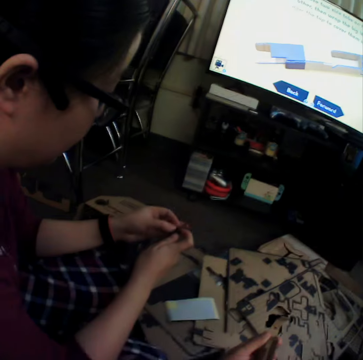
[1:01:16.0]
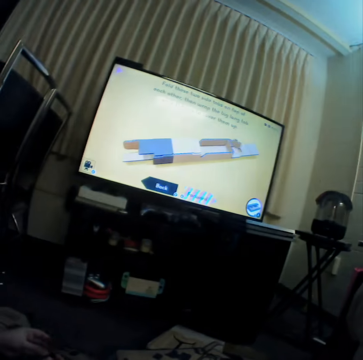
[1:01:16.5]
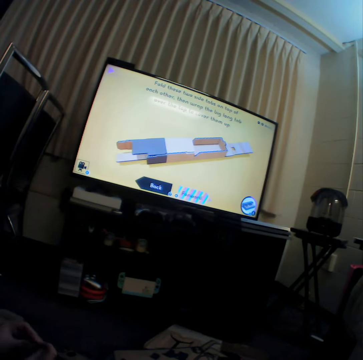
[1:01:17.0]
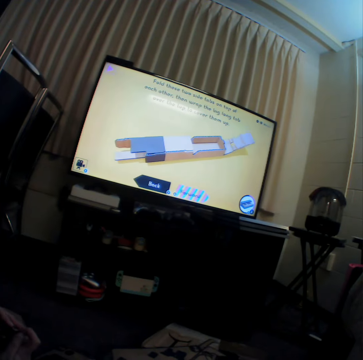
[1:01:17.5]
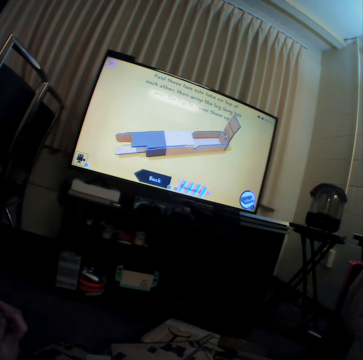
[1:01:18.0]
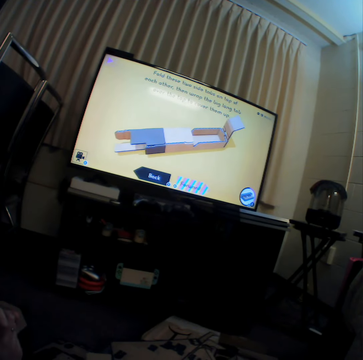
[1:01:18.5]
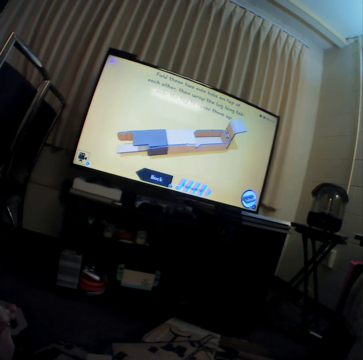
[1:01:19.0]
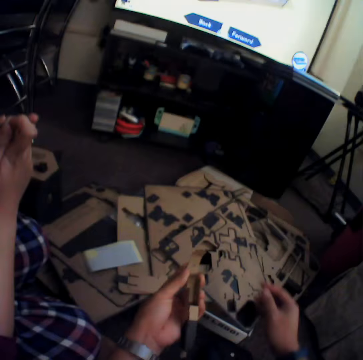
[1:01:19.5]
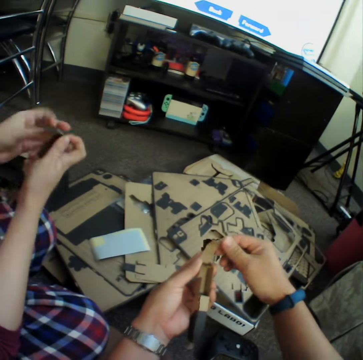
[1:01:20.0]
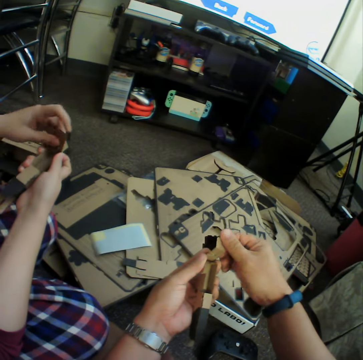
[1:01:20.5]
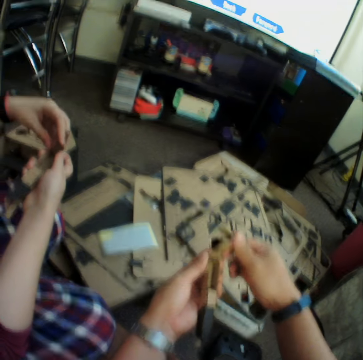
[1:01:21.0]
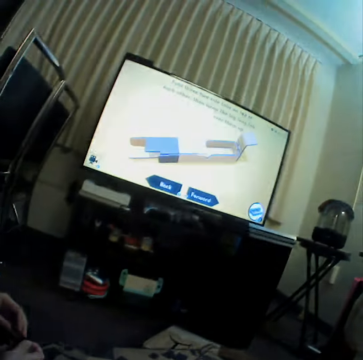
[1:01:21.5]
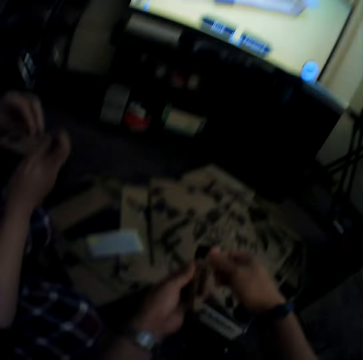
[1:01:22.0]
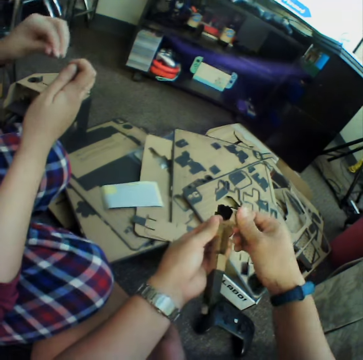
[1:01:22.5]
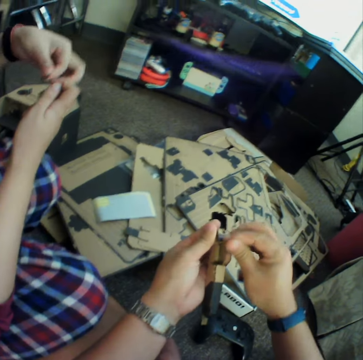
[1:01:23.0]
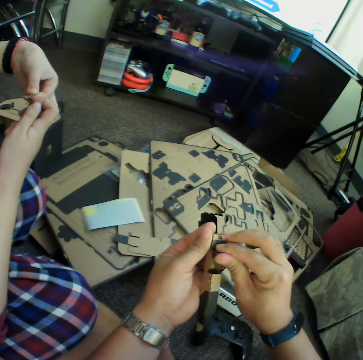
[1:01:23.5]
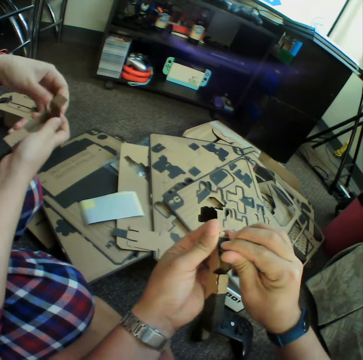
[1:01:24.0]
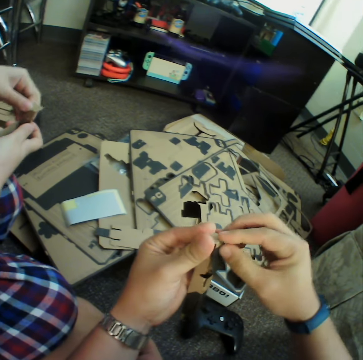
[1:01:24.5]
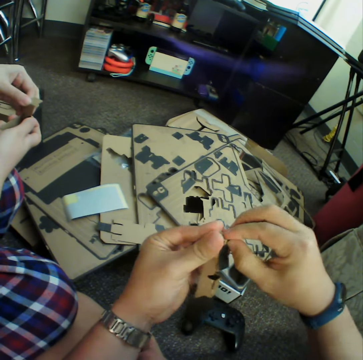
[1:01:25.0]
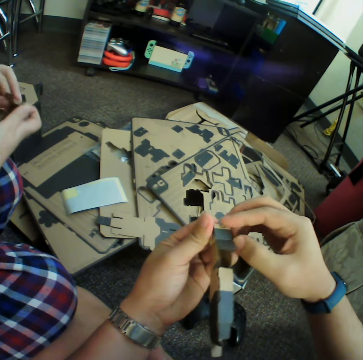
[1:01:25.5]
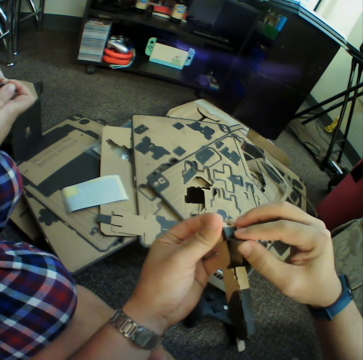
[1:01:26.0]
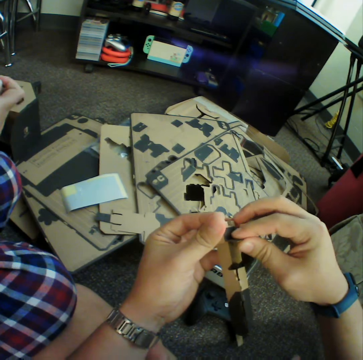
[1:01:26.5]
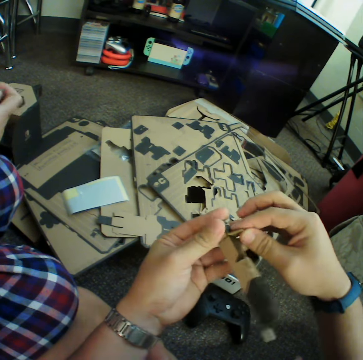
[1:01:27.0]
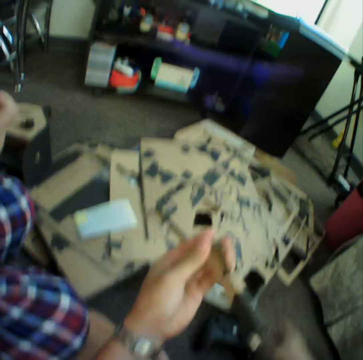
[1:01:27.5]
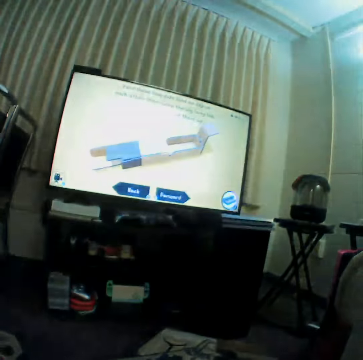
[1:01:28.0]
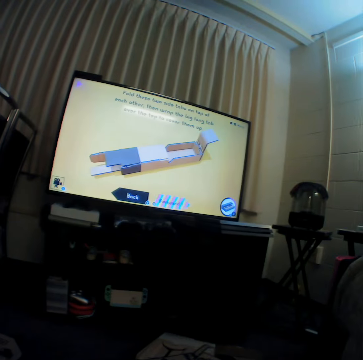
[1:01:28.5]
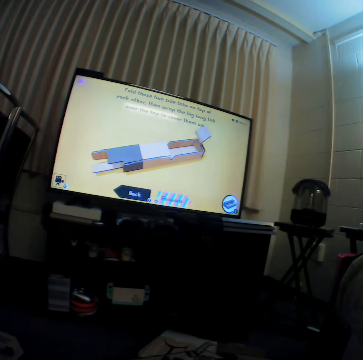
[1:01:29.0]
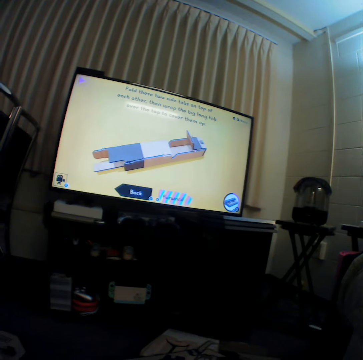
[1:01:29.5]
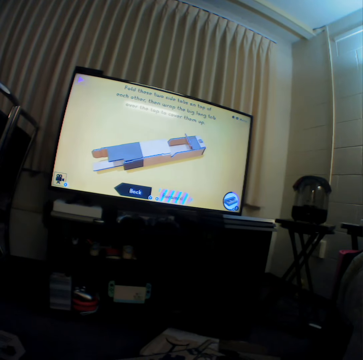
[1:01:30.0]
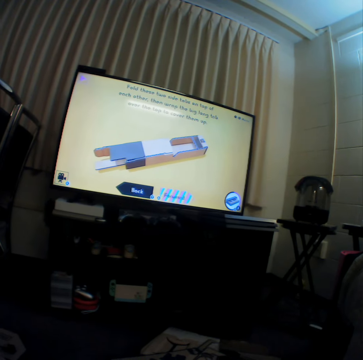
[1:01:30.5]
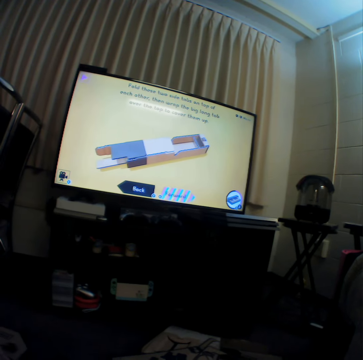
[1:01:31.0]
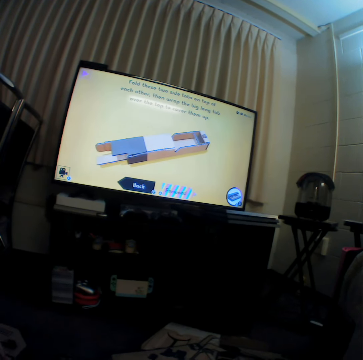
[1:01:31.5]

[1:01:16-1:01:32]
A woman inspects the piece. The camera wearer talks to the woman. They watch television. They fold the piece. They put the piece of puzzle together. They watch television.

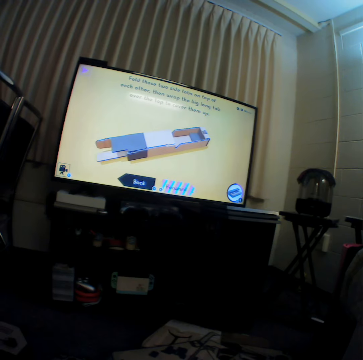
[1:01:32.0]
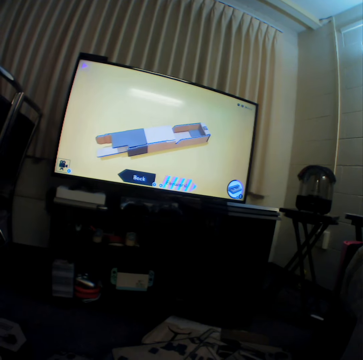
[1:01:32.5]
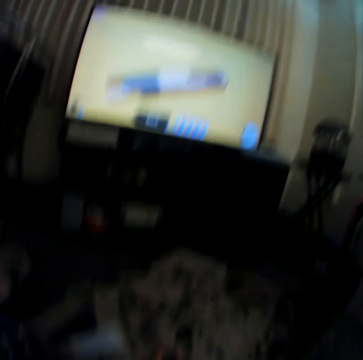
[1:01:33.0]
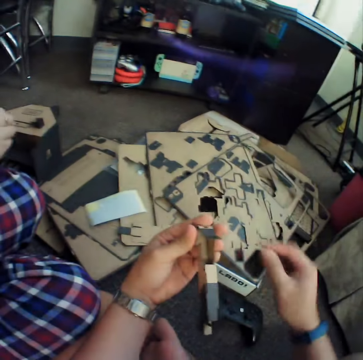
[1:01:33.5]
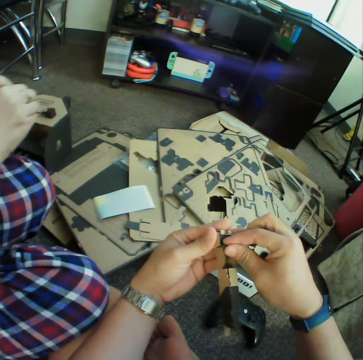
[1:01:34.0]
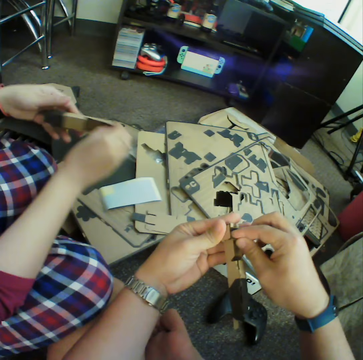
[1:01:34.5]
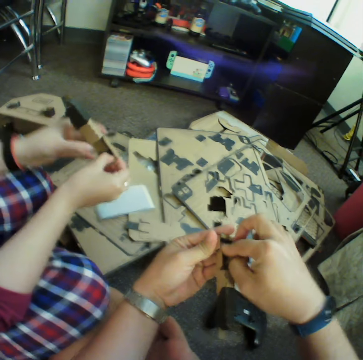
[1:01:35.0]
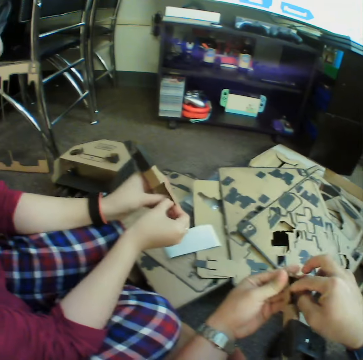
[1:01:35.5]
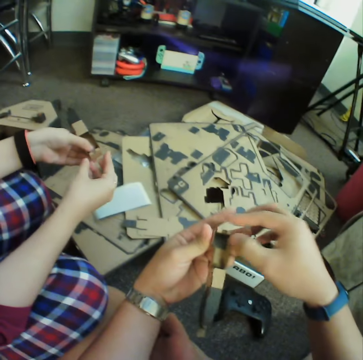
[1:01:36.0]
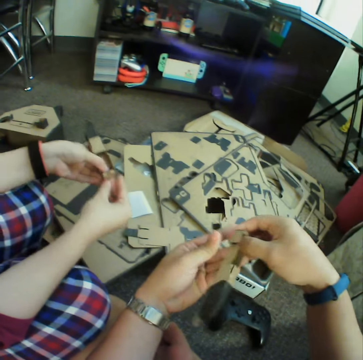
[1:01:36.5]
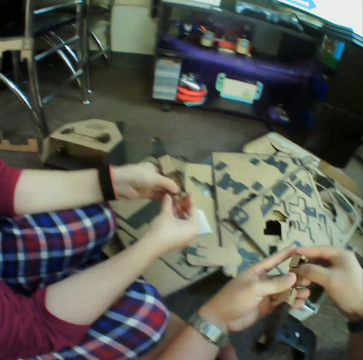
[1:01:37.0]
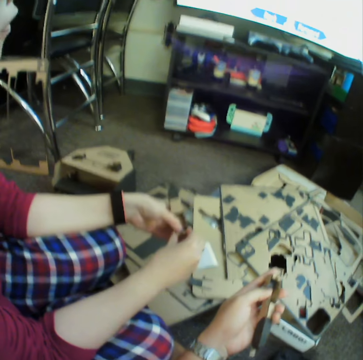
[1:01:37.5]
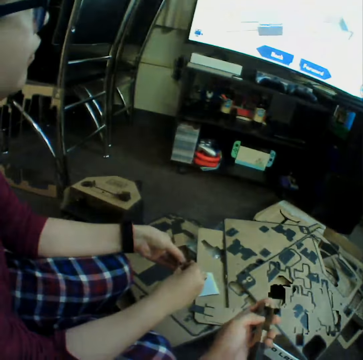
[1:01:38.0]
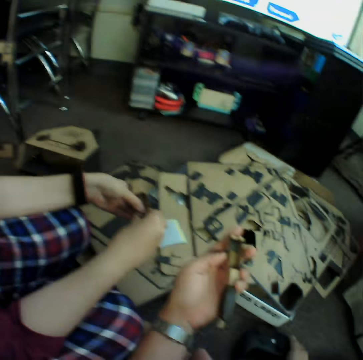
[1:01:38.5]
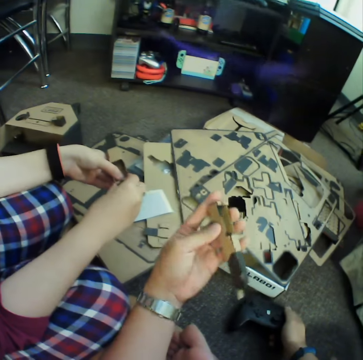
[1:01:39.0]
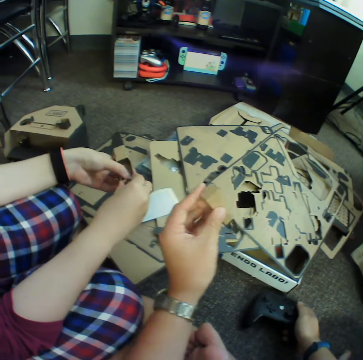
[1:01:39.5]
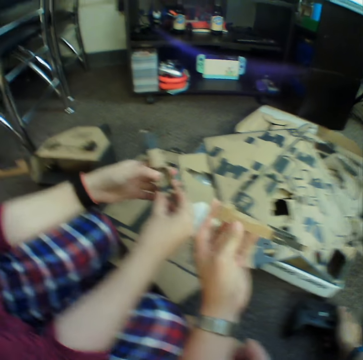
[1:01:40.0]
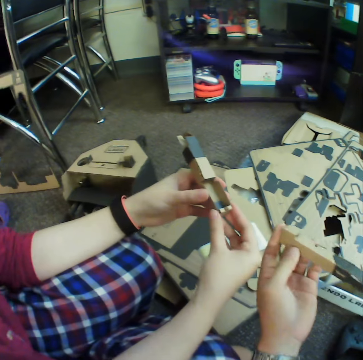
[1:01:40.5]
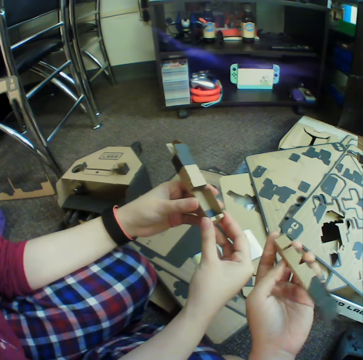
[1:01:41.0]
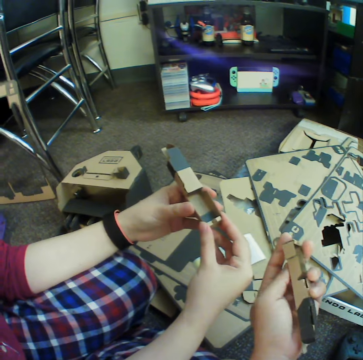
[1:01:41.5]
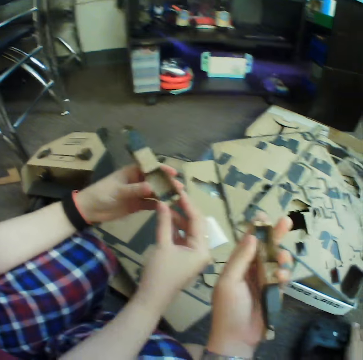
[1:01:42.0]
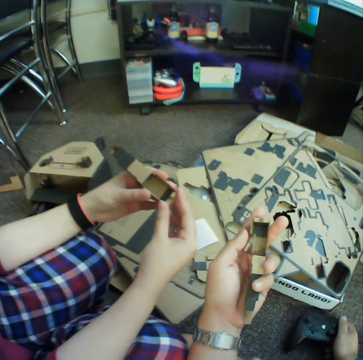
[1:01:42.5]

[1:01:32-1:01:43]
The camera wearer folds the piece. A person puts the piece of puzzle together. The camera wearer puts the piece of puzzle together. They inspect the piece.

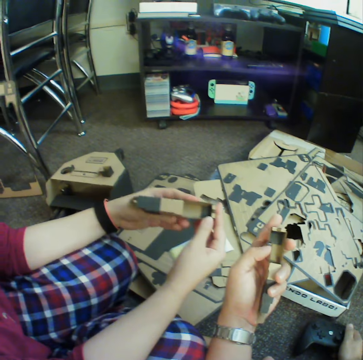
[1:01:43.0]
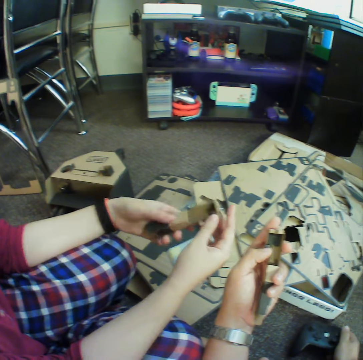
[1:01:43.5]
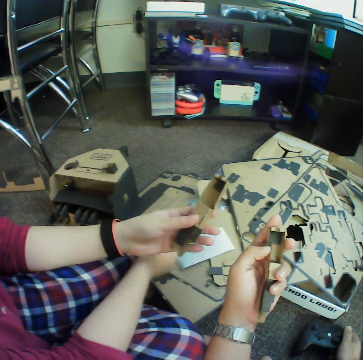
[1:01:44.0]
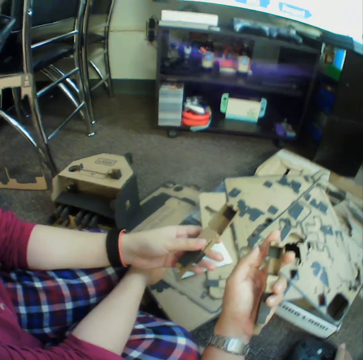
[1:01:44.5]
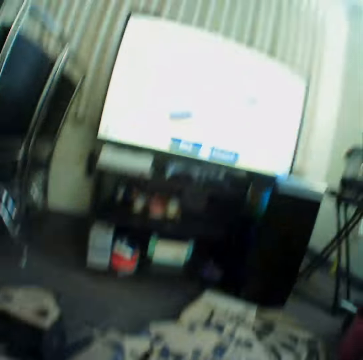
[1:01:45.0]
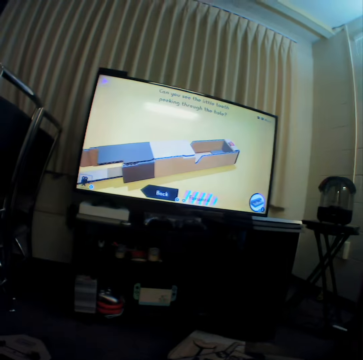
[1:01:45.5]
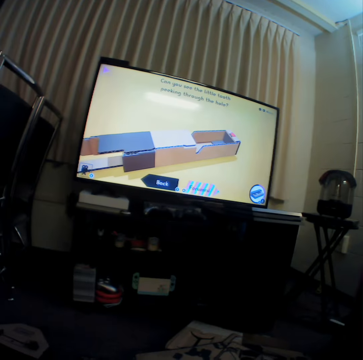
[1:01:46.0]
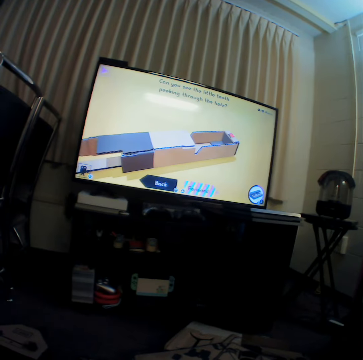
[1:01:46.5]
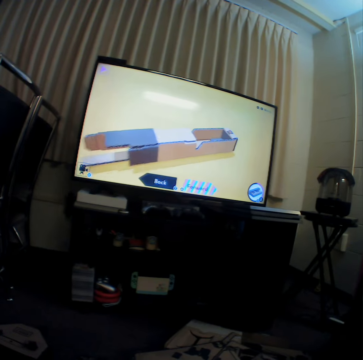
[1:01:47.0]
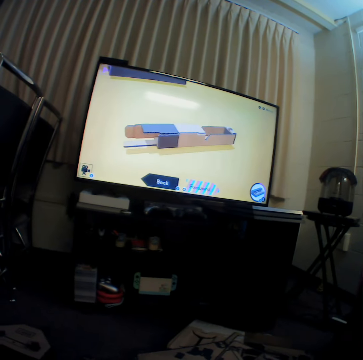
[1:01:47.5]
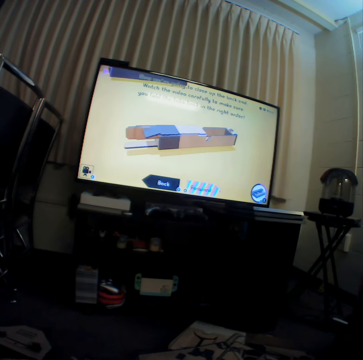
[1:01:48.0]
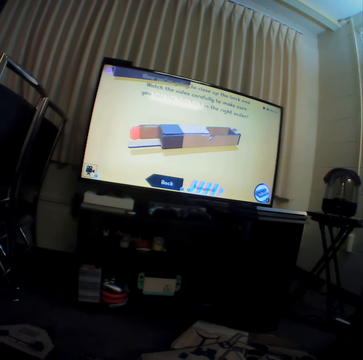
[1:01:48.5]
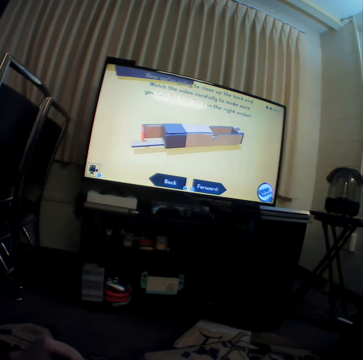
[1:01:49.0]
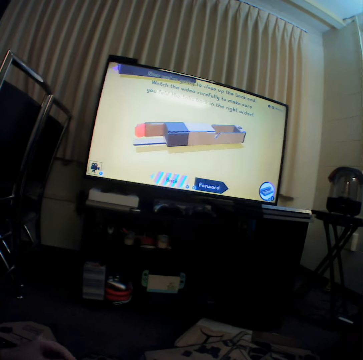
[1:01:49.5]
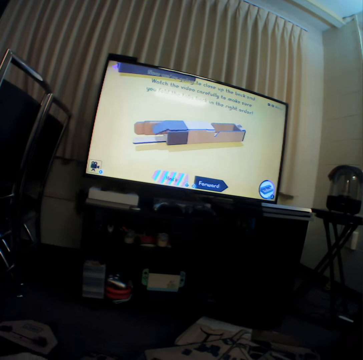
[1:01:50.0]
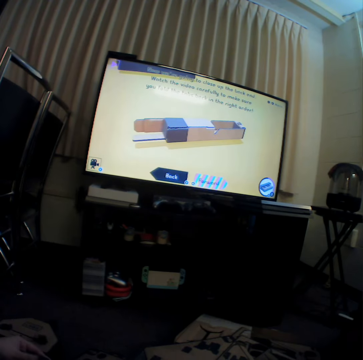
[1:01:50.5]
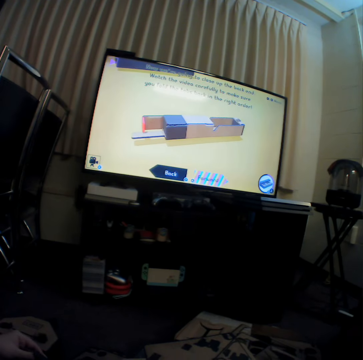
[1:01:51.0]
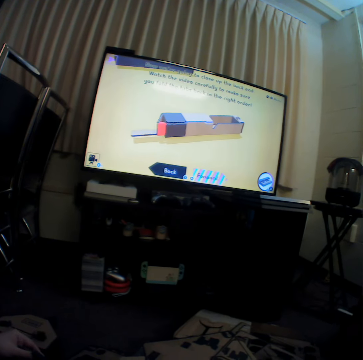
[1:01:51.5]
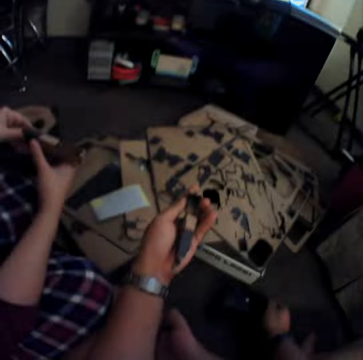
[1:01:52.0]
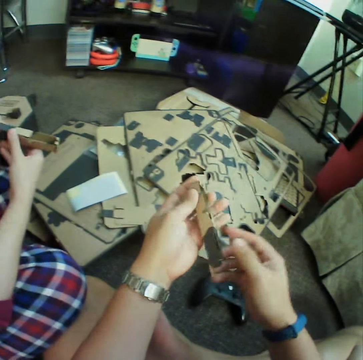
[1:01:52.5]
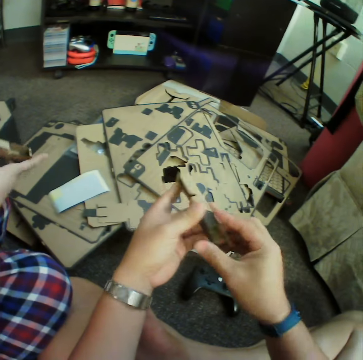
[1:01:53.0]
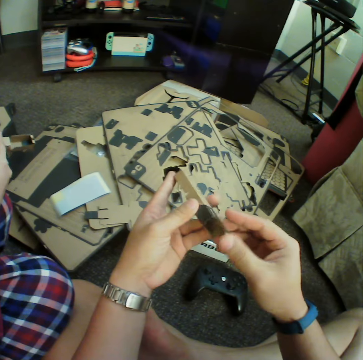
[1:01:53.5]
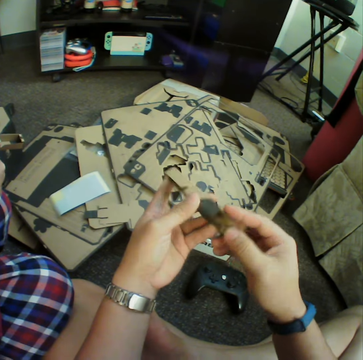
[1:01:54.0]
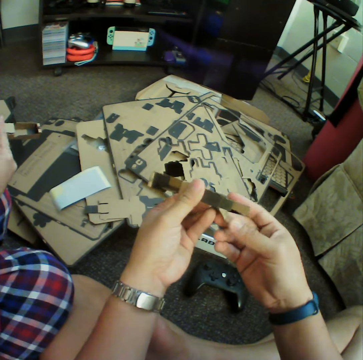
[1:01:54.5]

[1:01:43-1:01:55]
The camera wearer watches television. They inspect the piece.
